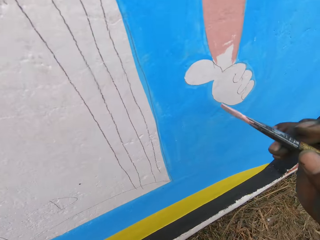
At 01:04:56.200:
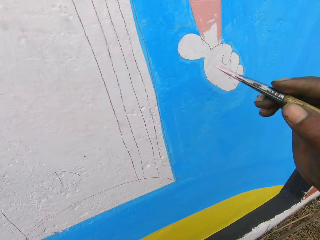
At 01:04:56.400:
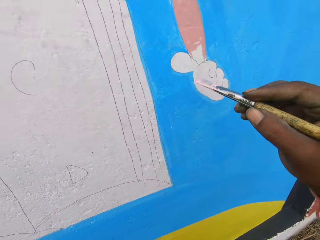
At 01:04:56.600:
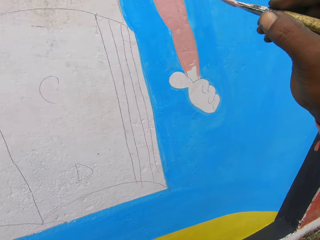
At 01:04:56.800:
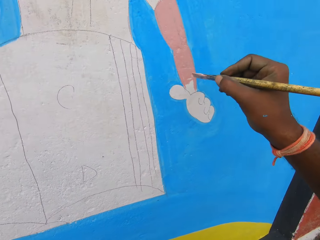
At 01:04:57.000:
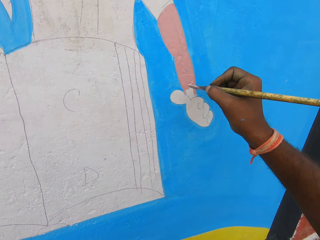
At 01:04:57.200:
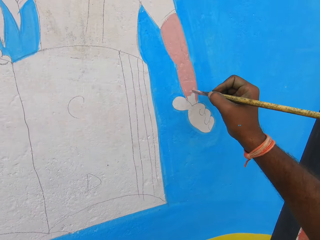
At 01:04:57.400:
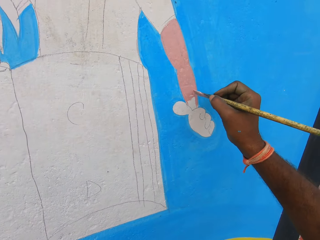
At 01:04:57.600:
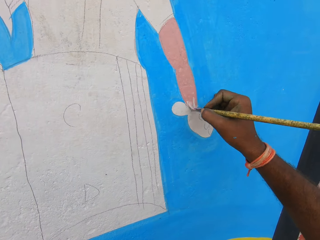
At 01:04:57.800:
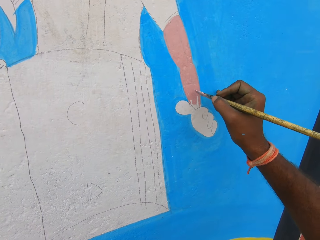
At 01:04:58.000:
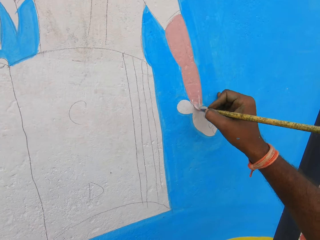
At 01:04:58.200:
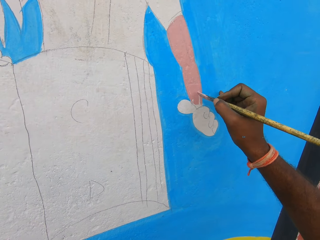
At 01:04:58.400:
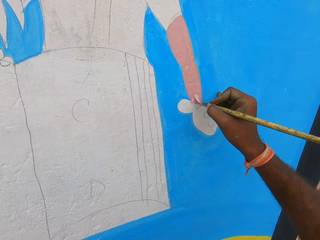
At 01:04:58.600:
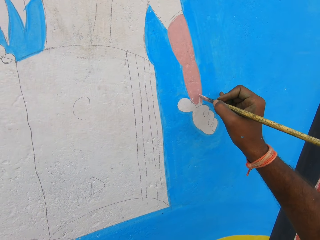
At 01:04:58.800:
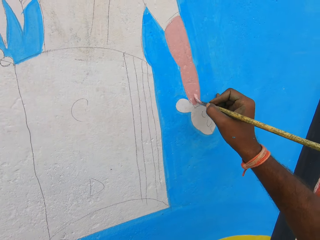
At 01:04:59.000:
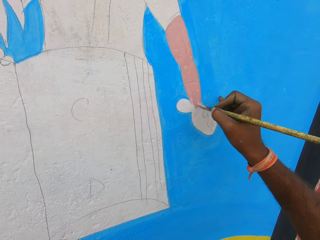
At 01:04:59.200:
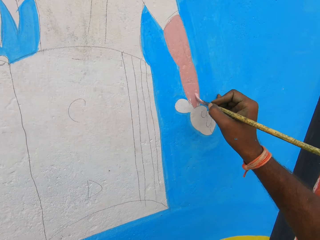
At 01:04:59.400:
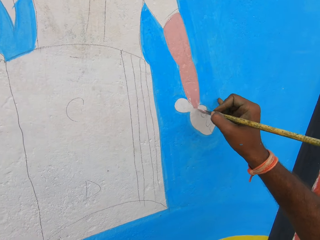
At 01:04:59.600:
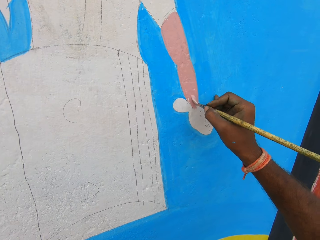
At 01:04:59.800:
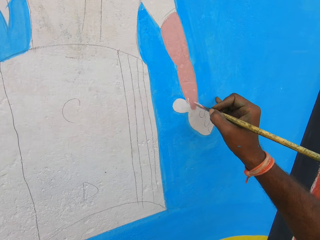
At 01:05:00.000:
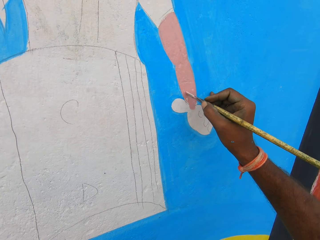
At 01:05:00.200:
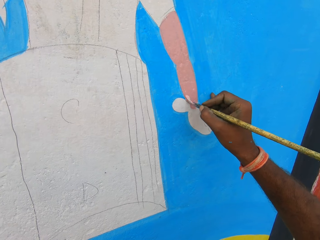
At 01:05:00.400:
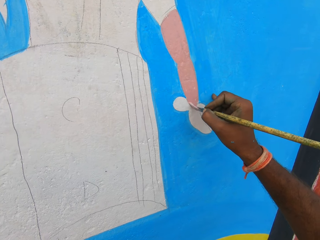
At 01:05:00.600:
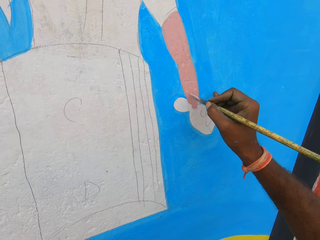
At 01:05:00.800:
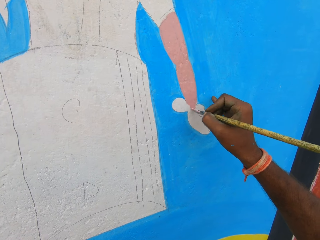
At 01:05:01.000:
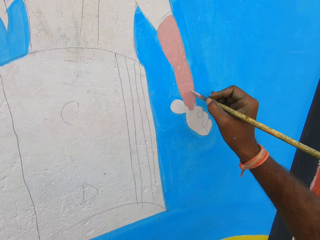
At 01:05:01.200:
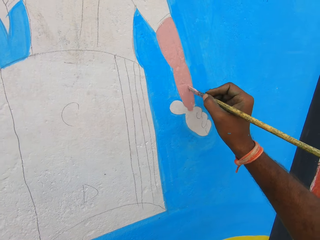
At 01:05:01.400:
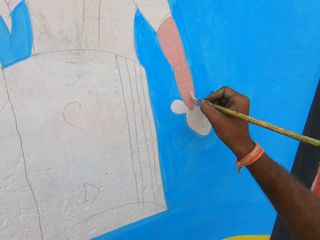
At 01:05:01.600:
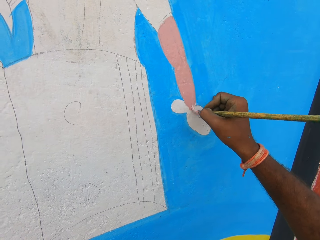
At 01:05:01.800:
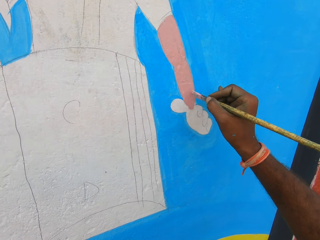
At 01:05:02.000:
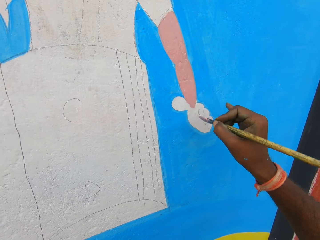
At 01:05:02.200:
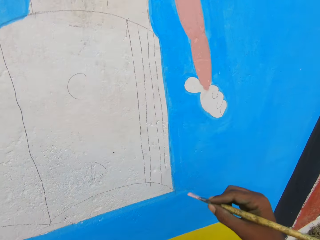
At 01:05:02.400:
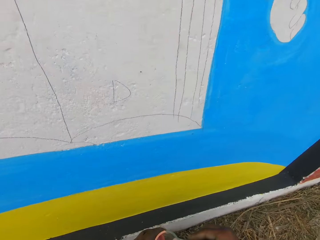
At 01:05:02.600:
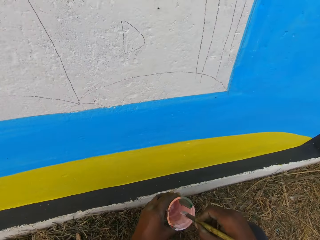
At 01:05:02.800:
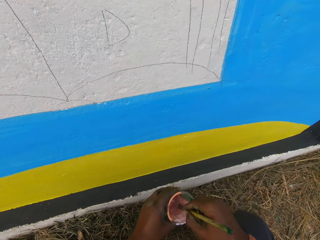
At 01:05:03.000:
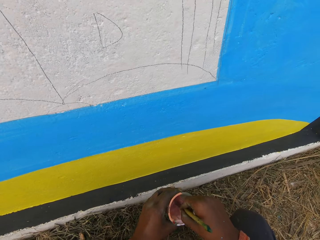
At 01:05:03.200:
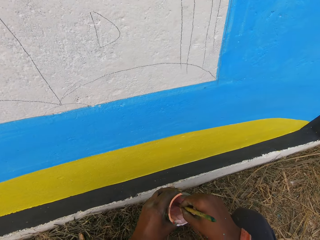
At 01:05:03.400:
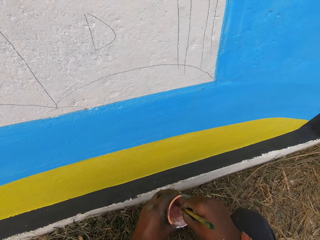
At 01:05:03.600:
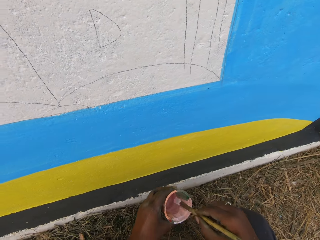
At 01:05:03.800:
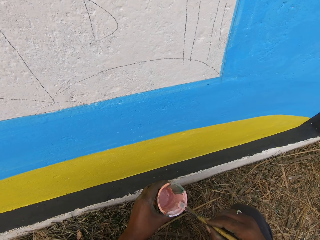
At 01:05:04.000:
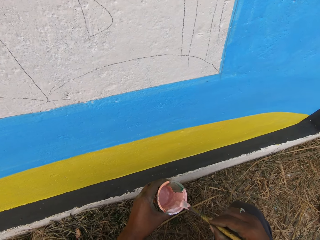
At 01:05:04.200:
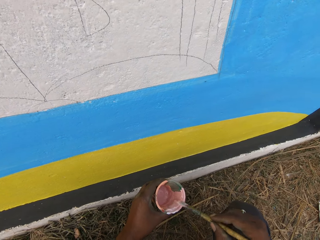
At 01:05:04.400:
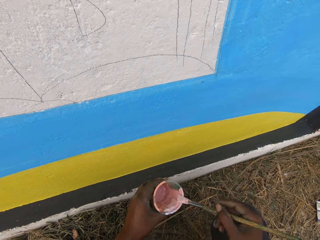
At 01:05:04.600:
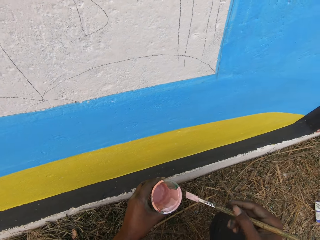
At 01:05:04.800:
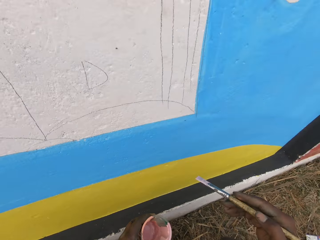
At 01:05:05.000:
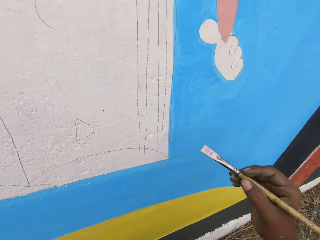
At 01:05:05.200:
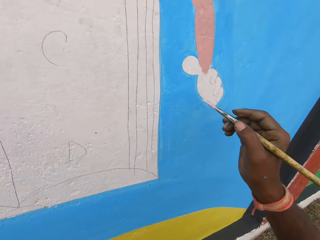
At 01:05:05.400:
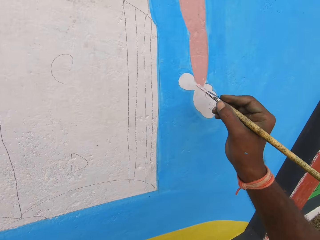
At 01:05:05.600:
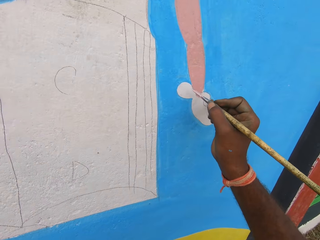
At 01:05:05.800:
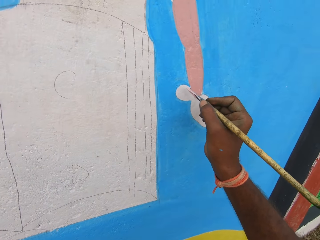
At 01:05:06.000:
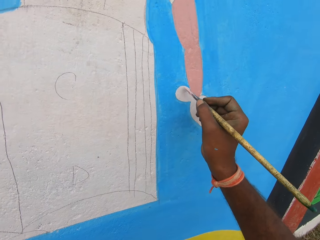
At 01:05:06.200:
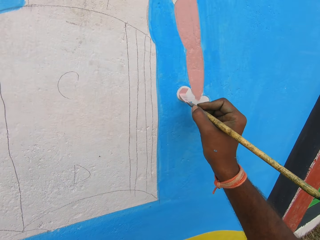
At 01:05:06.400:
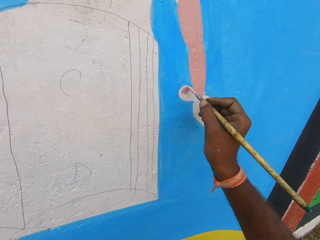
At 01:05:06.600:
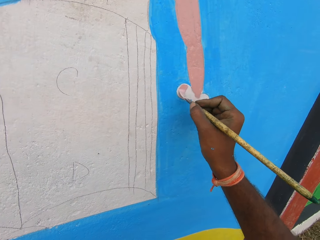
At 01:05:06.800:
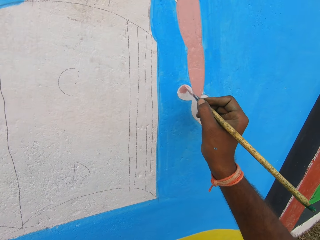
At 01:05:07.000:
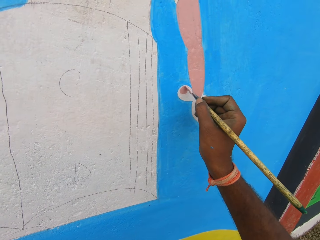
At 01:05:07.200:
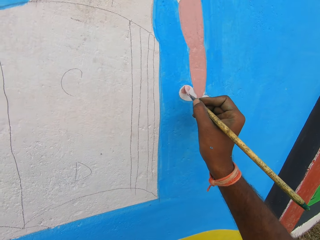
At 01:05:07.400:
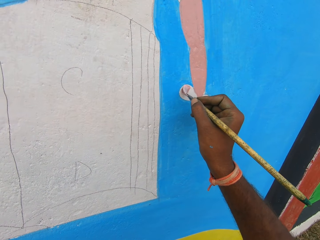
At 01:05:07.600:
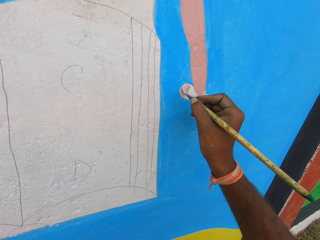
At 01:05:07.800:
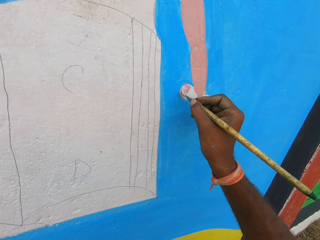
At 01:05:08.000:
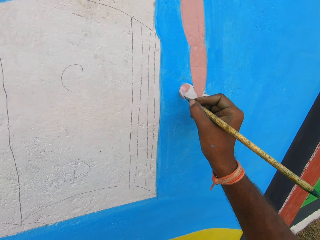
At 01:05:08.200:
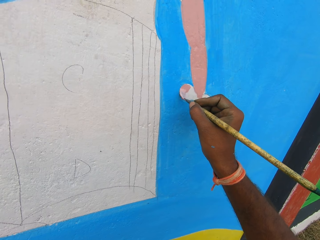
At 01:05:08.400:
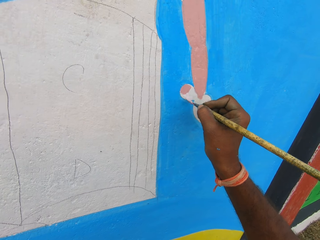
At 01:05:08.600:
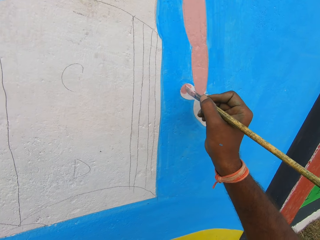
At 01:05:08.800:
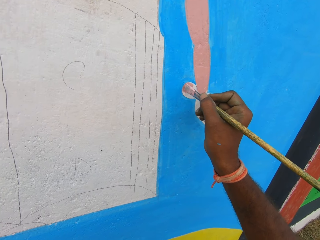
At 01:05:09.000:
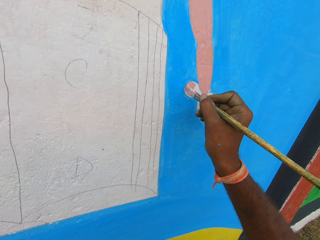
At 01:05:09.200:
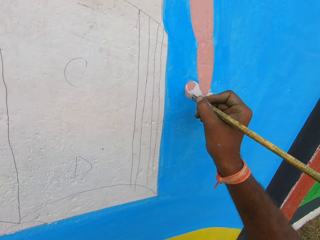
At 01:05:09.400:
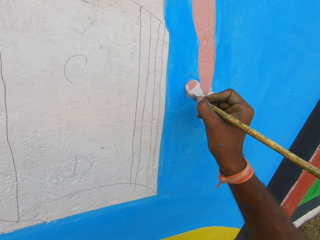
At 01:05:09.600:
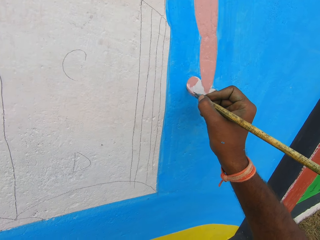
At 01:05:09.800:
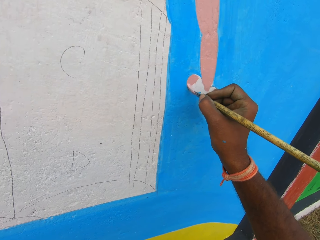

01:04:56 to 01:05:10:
The camera wearer paints on the wall with the painting brush in his right hand. He dips the painting brush into the paint bowl in his left hand. He rubs the painting brush against the edge of the paint bowl. He paints on the wall with the painting brush in his right hand.

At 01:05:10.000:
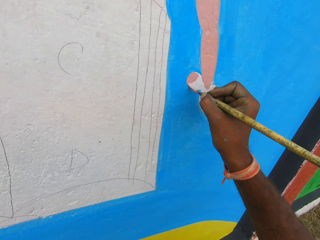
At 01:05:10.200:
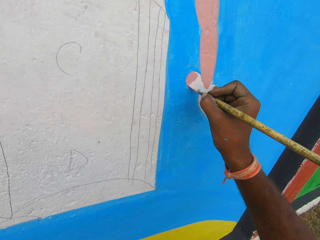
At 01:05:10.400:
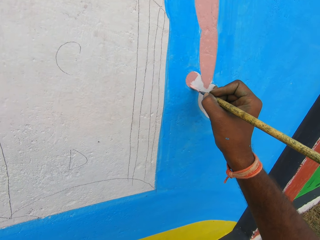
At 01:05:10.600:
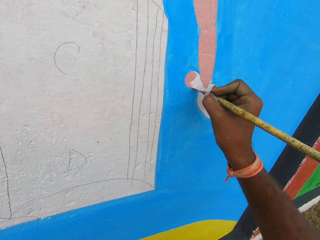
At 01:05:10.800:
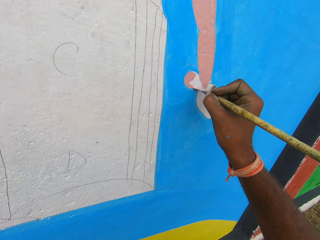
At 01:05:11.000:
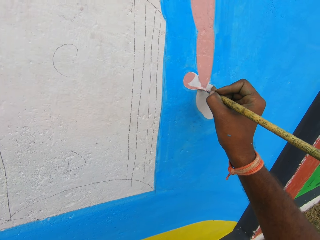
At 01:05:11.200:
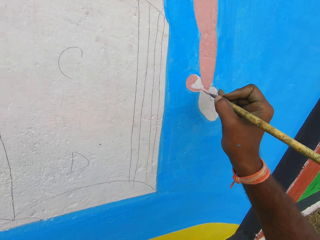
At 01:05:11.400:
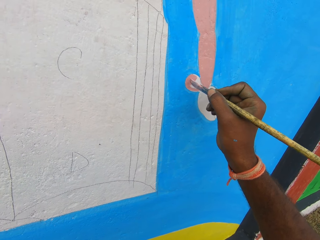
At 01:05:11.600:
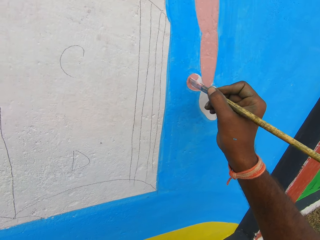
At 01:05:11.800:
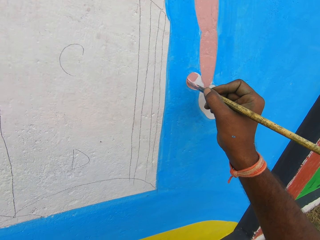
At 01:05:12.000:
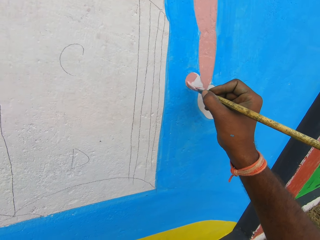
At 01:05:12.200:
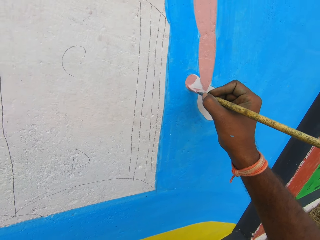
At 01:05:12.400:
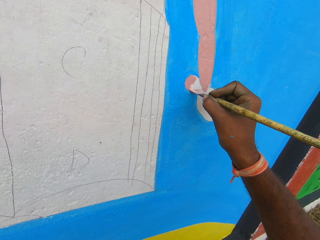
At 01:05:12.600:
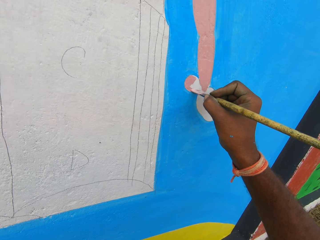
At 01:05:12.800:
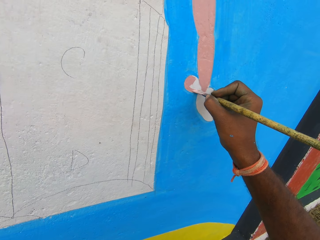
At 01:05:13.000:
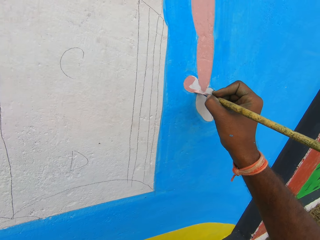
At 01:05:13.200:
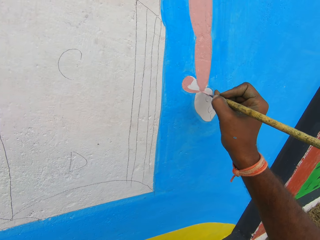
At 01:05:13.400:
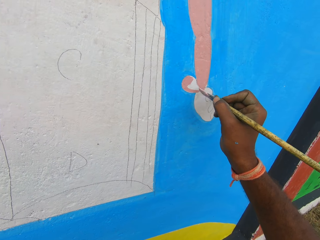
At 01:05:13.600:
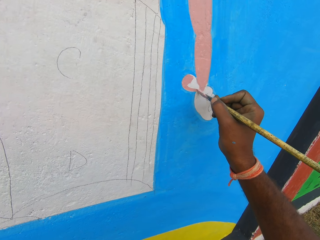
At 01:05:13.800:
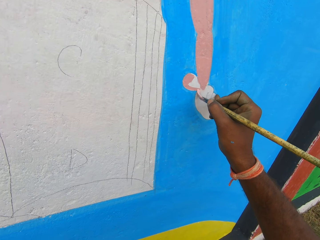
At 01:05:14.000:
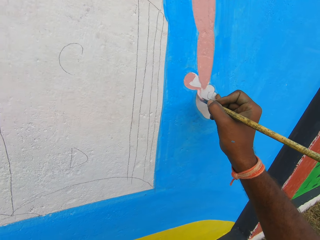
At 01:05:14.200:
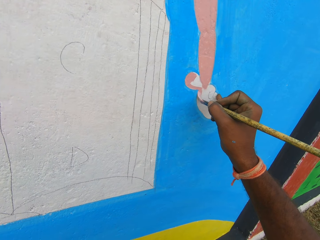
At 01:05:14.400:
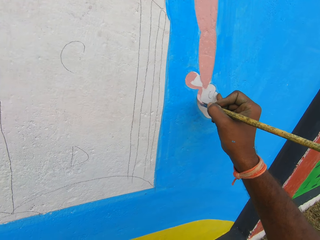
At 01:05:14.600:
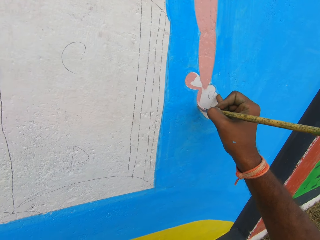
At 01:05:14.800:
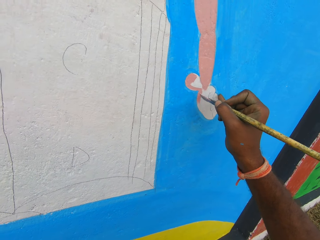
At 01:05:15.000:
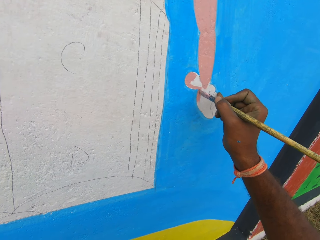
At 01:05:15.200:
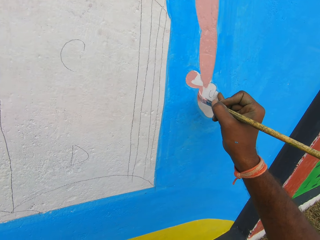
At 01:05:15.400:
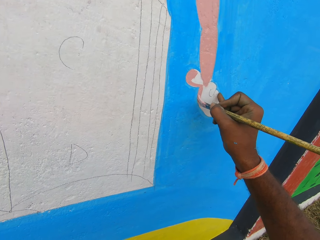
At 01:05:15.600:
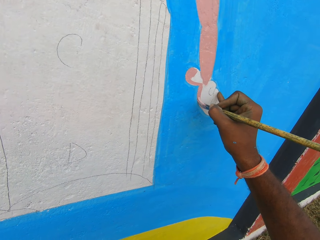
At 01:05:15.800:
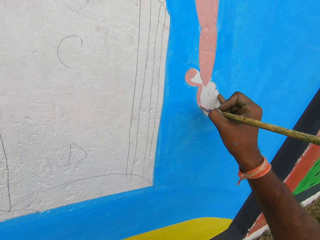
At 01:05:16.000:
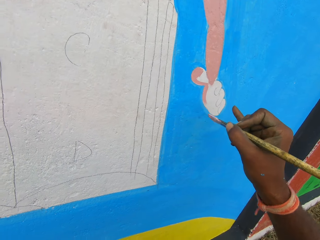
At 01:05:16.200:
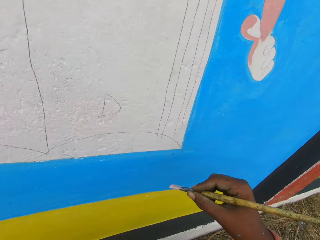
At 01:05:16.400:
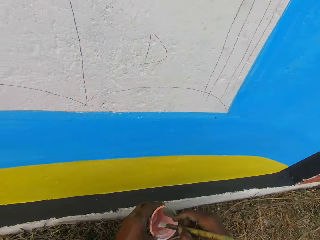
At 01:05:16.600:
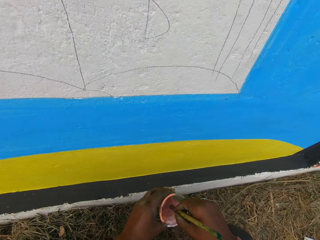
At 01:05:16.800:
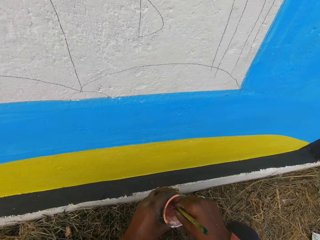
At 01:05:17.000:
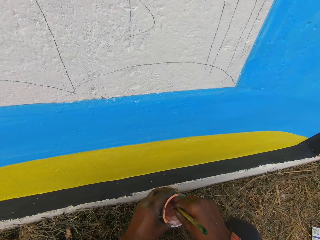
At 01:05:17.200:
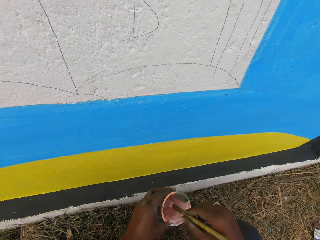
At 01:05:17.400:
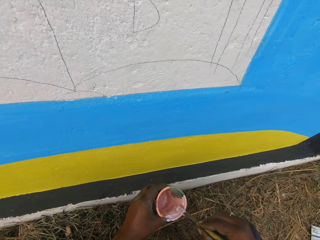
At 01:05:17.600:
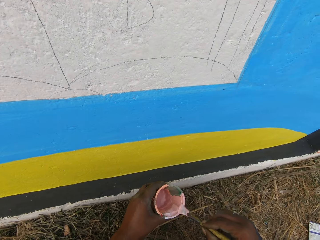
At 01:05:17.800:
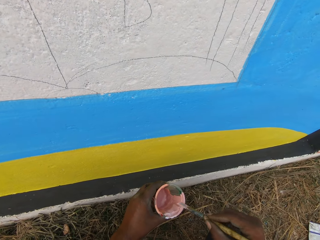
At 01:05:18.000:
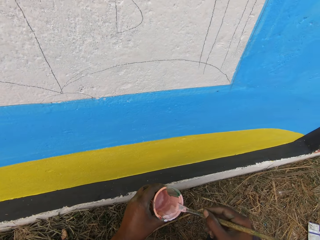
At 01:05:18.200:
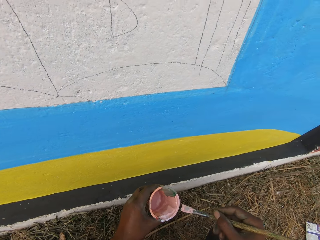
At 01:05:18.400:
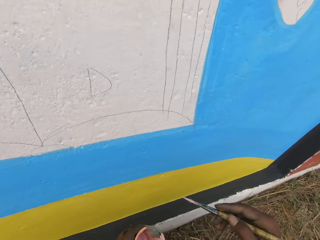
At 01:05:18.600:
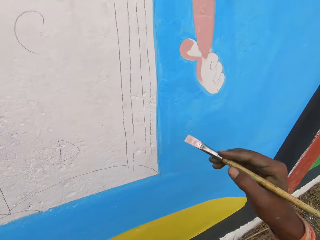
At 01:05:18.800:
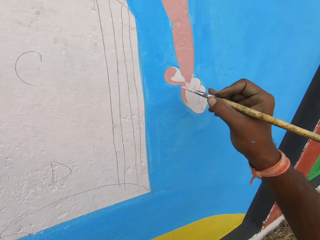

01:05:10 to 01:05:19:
The camera wearer dips the painting brush into the paint bowl in his left hand. He rubs the painting brush against the edge of the paint bowl.
